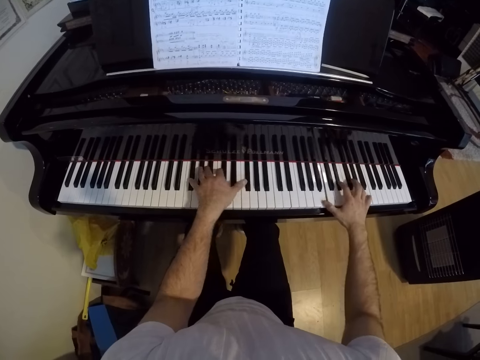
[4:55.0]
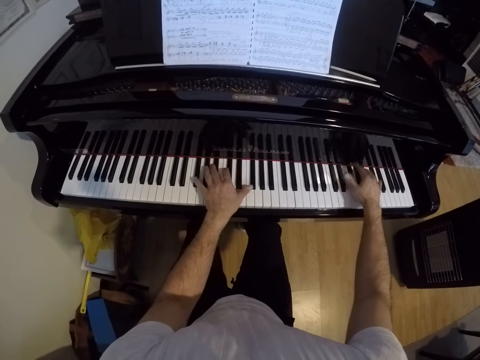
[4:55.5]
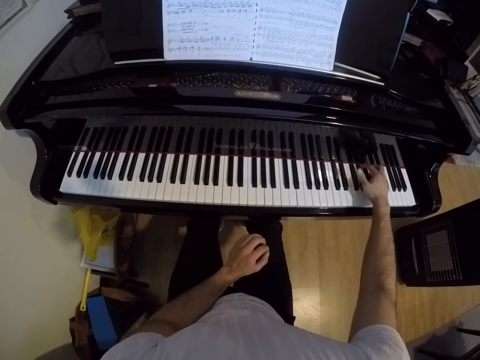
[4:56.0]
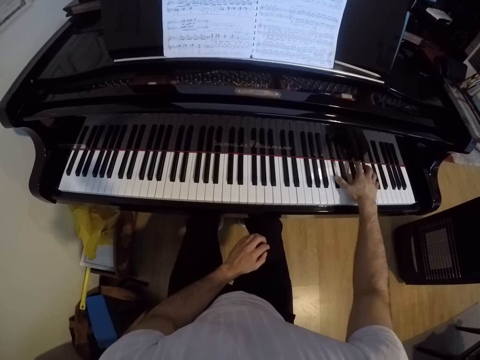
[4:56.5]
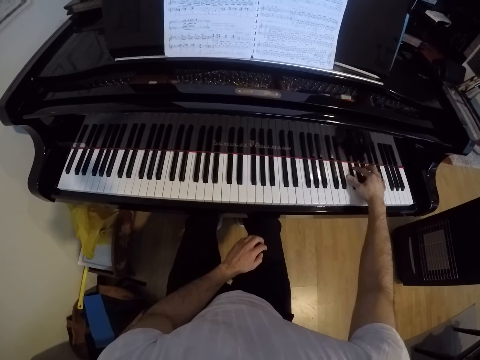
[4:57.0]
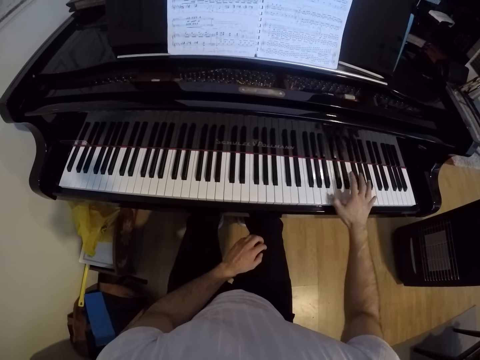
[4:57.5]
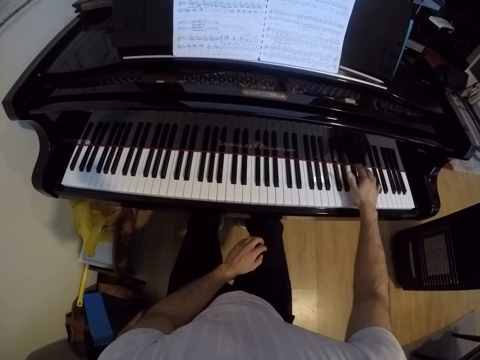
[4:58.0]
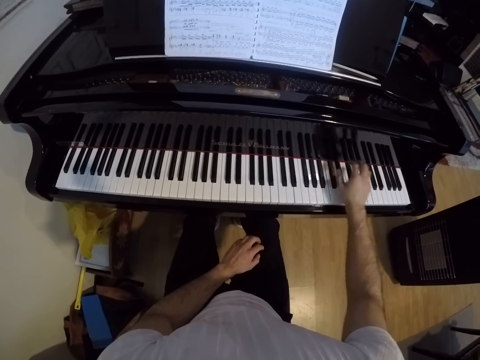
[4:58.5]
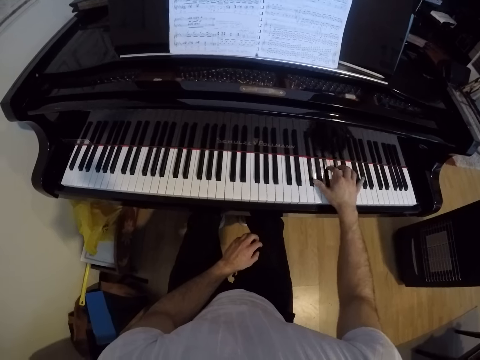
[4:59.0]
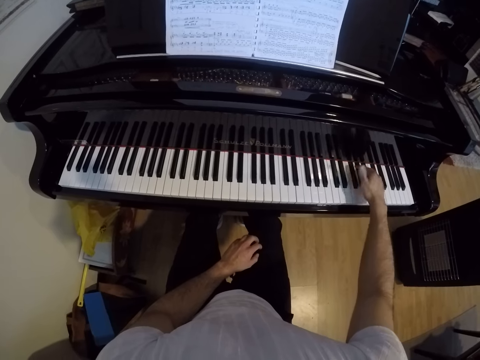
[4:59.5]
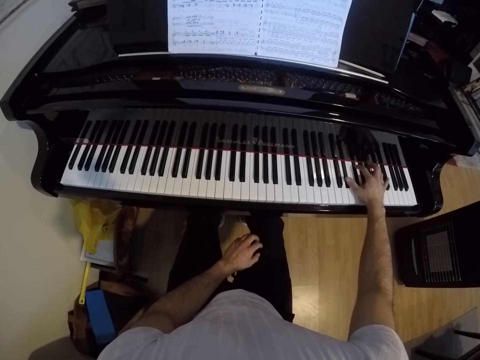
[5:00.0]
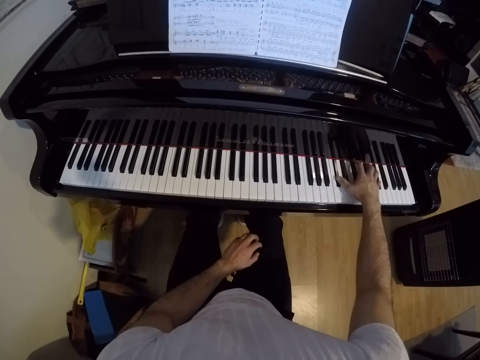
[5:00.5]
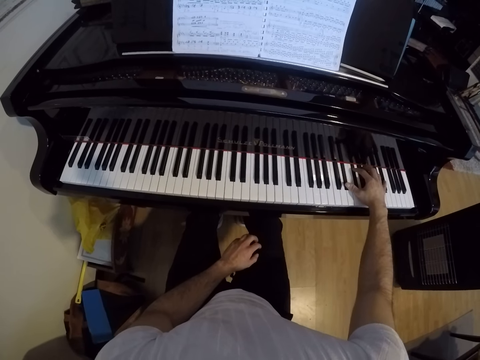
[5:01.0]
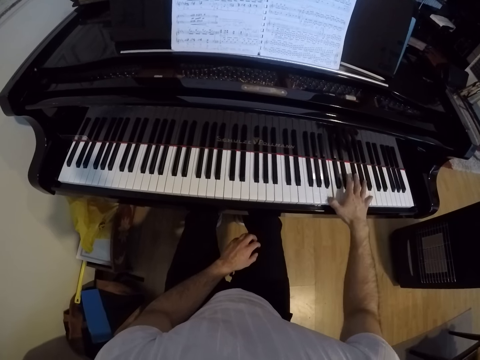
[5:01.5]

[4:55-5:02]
The camera wearer plays the piano with his right hand.

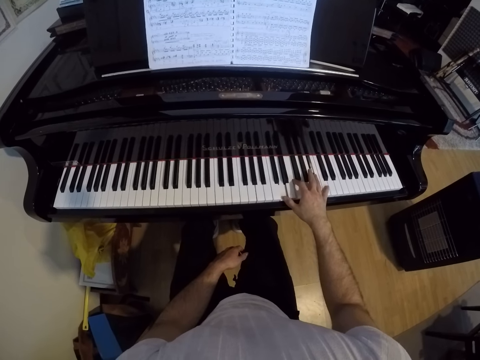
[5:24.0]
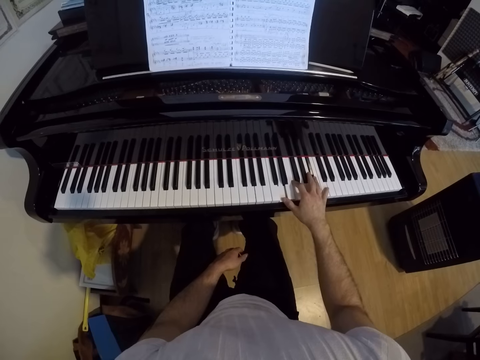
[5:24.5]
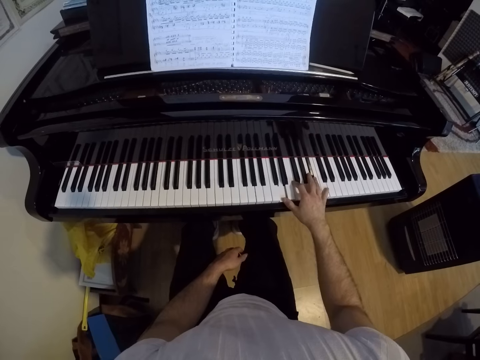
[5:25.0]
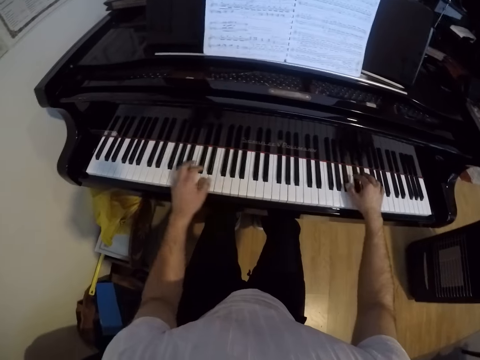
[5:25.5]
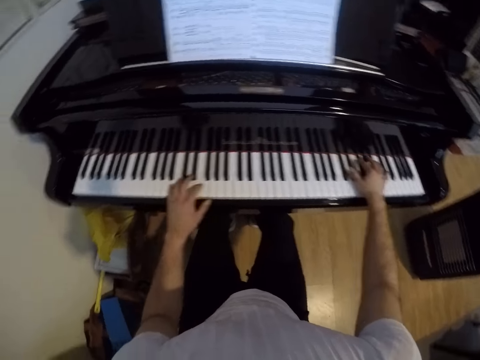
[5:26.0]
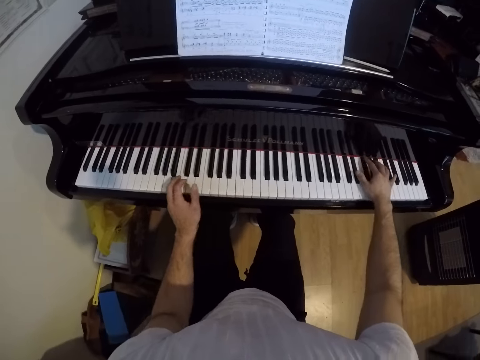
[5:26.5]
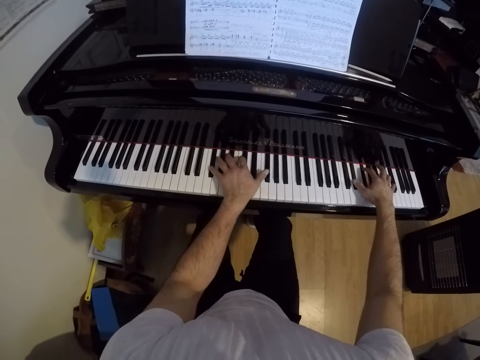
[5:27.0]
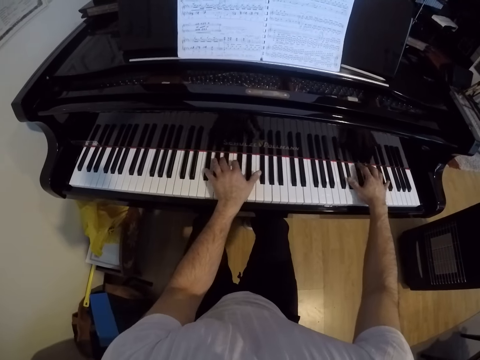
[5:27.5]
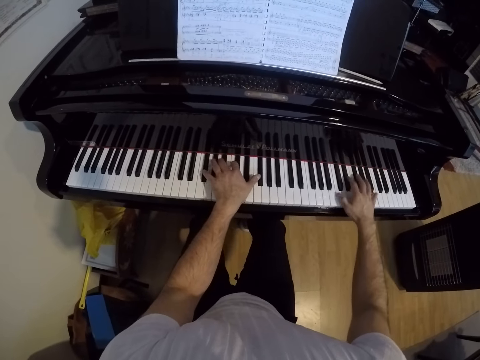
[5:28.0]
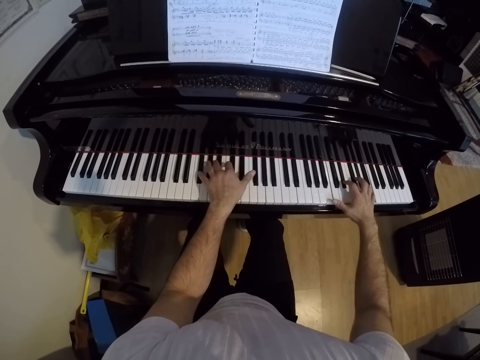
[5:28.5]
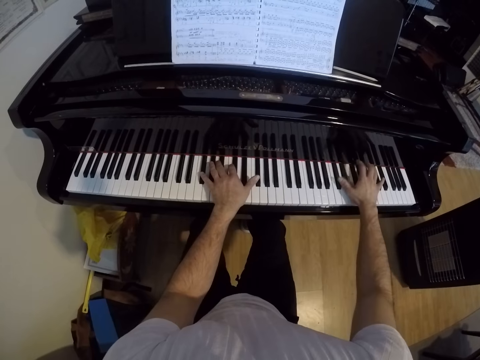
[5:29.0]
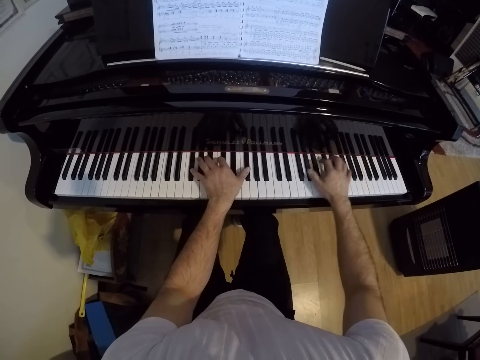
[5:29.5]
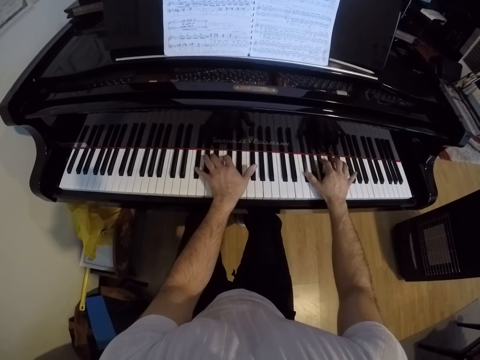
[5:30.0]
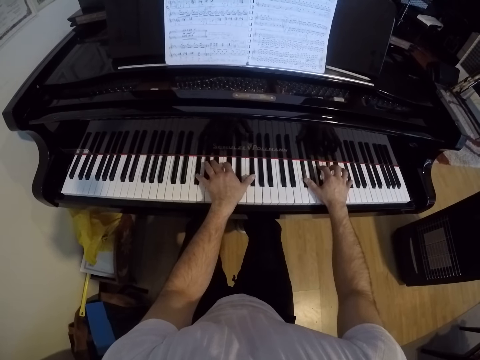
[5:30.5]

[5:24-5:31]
The camera wearer plays the piano with both hands.

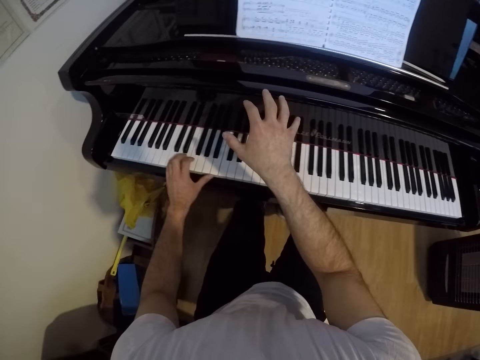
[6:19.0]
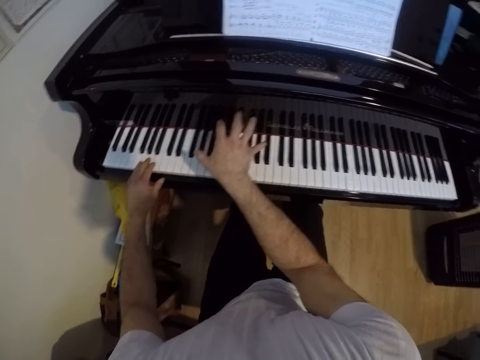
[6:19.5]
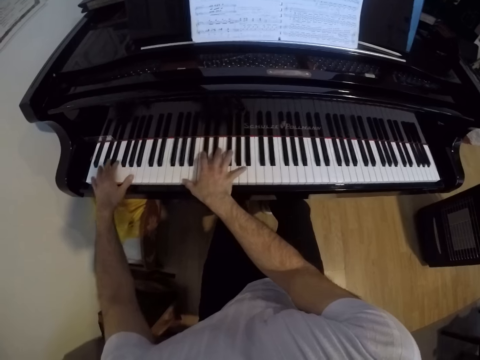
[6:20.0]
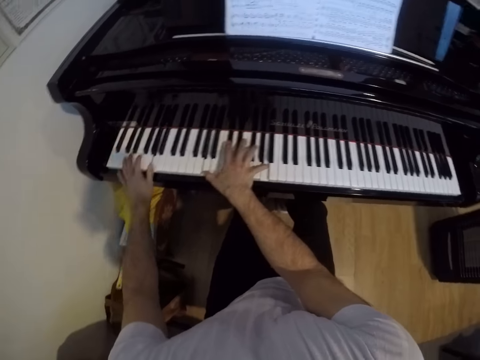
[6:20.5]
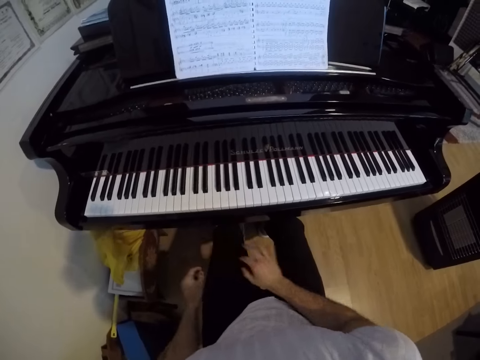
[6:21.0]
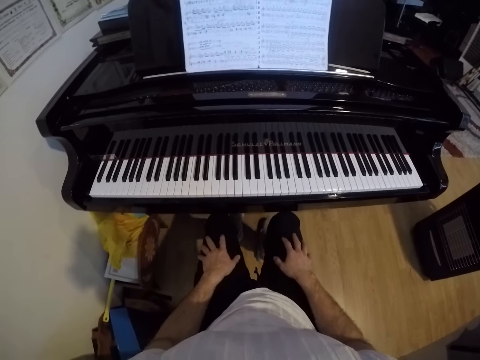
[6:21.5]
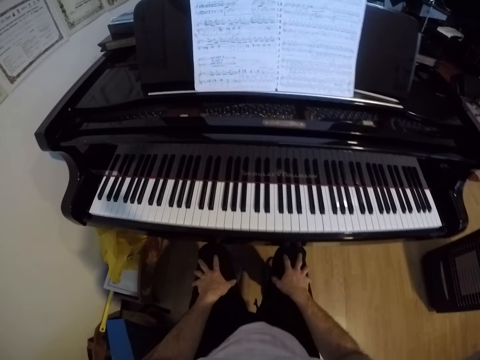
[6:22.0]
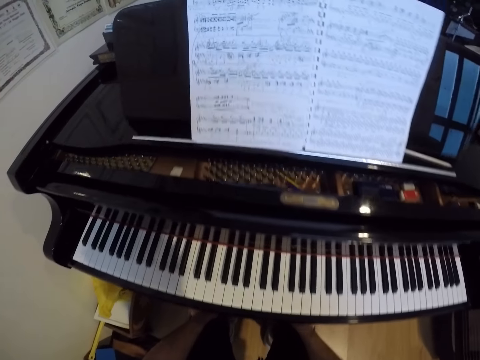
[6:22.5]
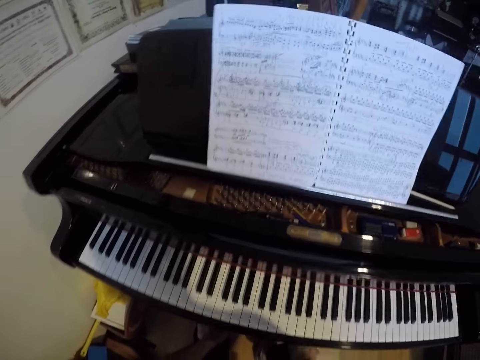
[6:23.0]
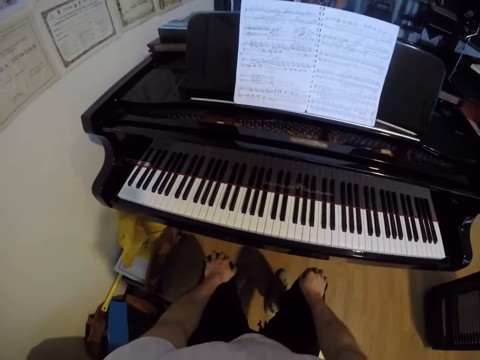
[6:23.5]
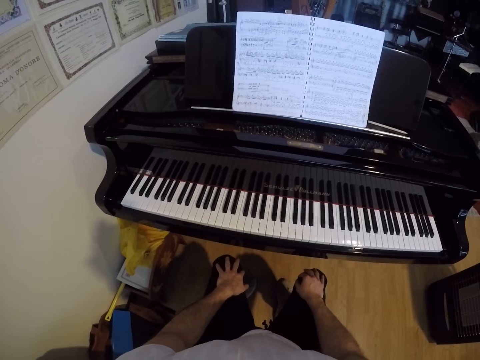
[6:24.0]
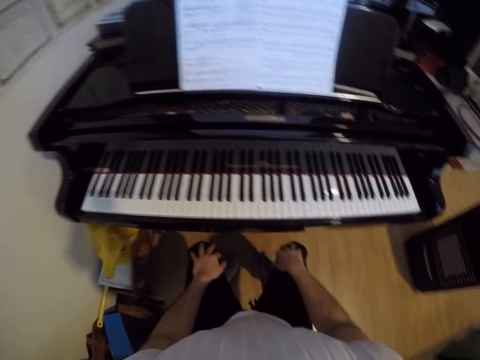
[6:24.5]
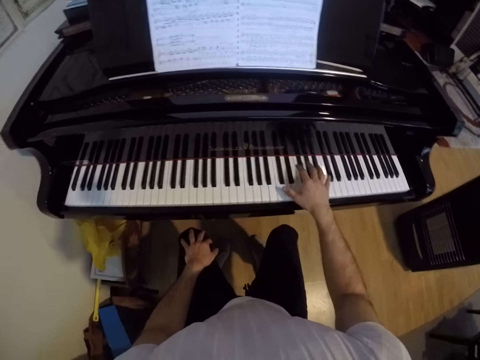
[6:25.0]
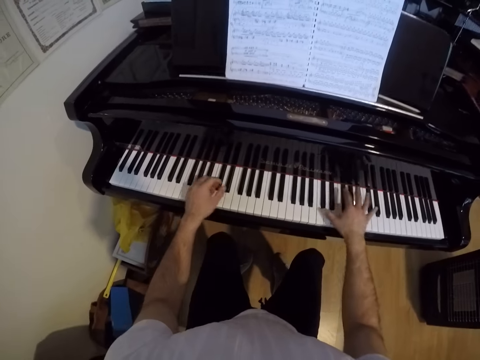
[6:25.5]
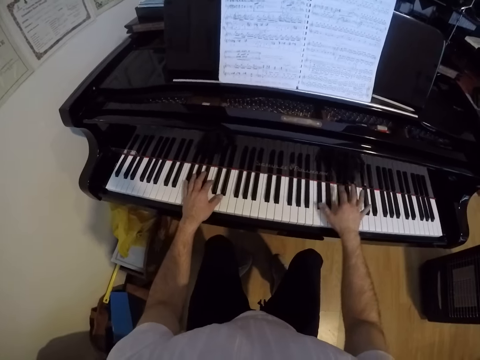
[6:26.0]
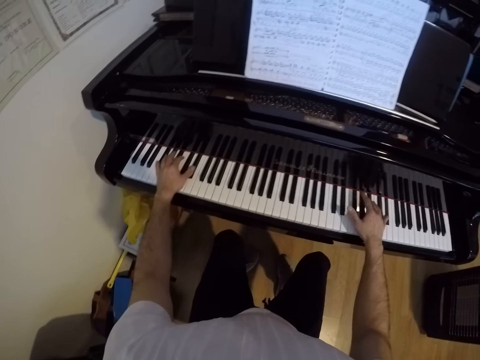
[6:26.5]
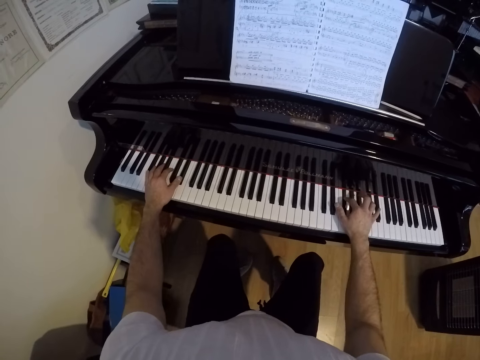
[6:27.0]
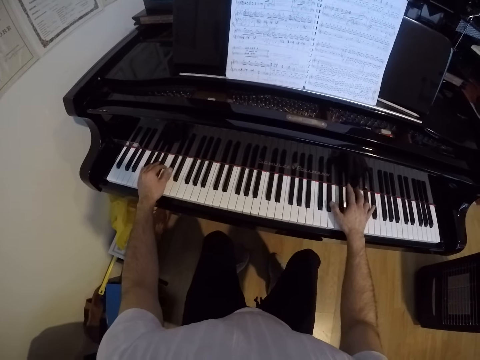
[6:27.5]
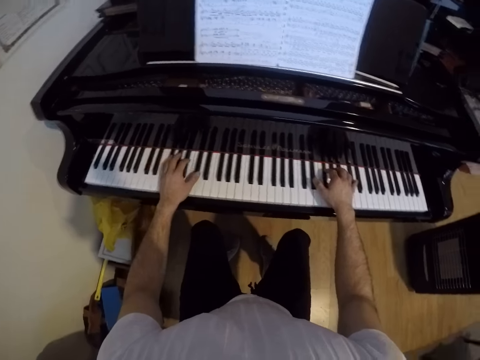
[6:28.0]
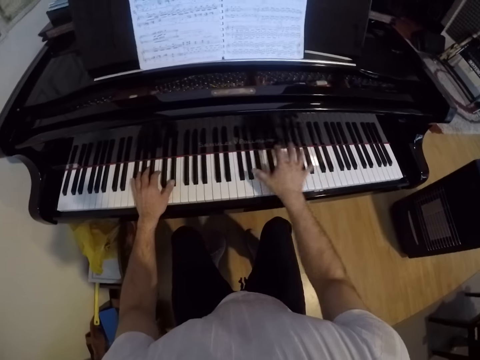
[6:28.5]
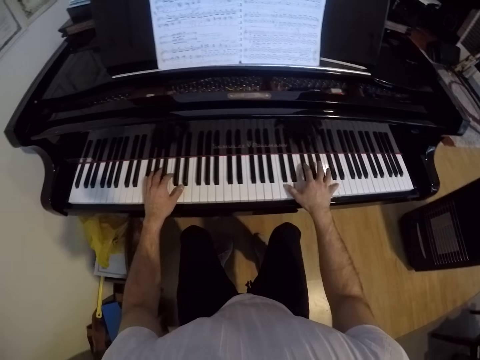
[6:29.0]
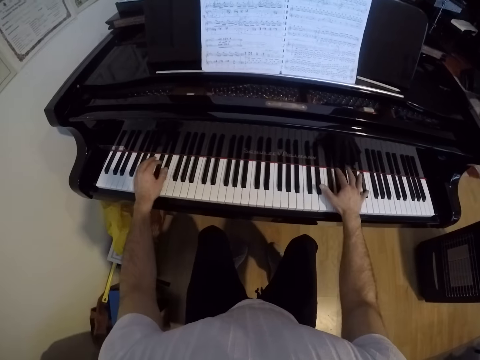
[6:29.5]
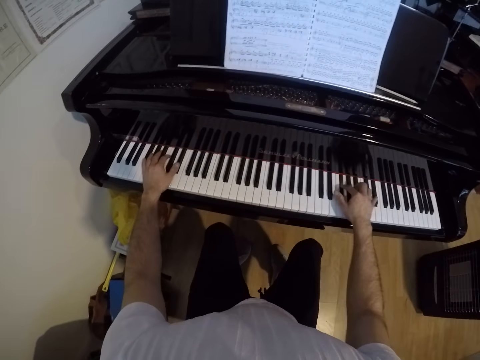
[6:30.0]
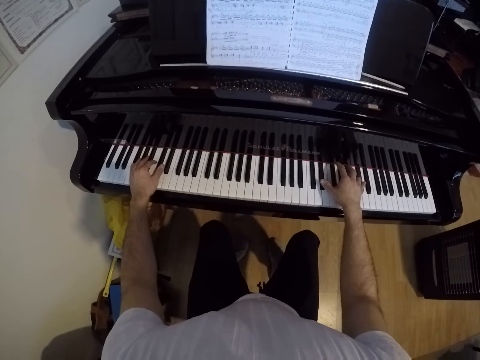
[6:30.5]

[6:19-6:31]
The camera wearer removes both hands from the piano. He places his right hand on the piano. He plays the piano with both hands.
